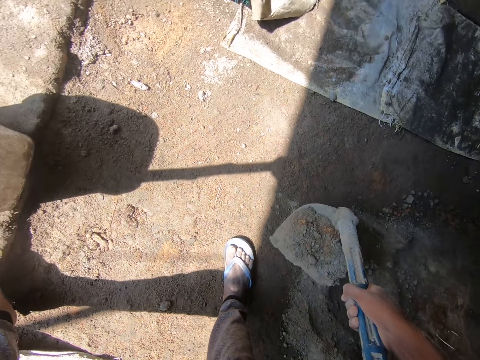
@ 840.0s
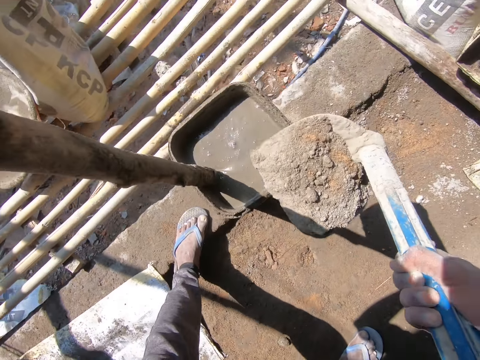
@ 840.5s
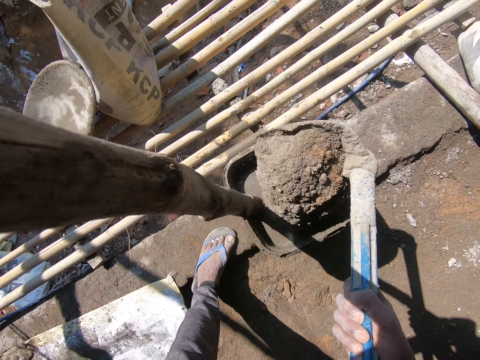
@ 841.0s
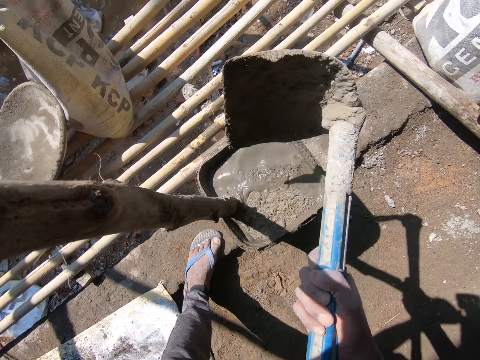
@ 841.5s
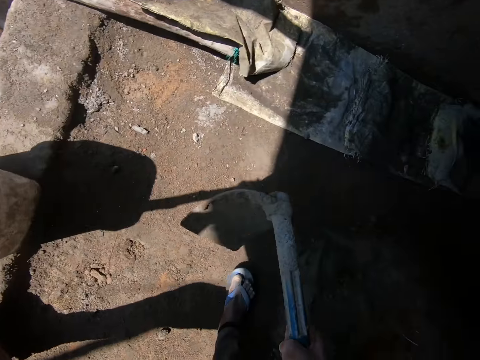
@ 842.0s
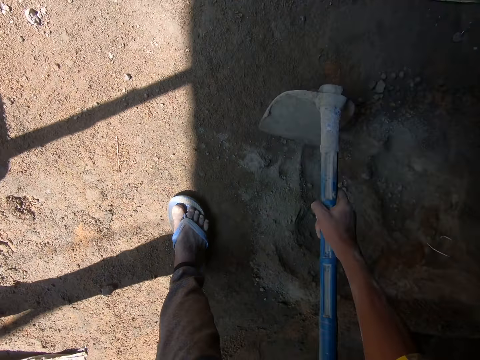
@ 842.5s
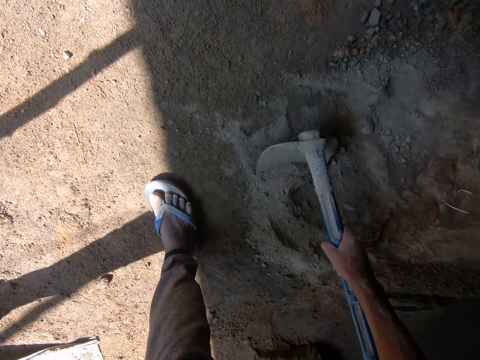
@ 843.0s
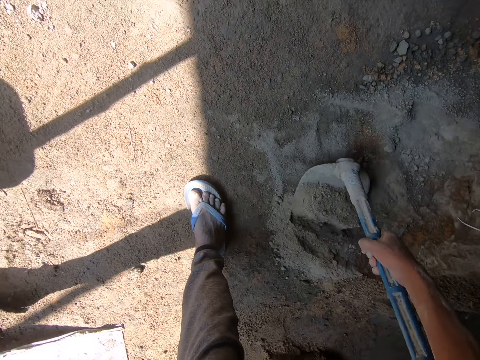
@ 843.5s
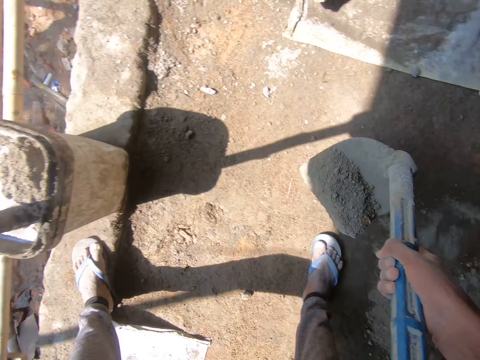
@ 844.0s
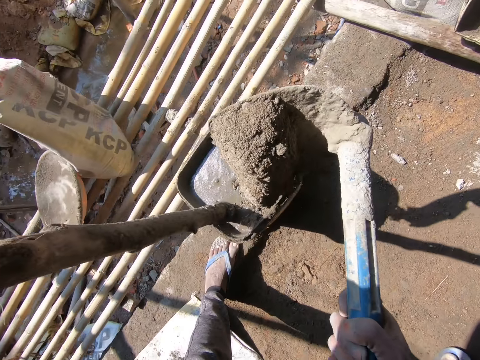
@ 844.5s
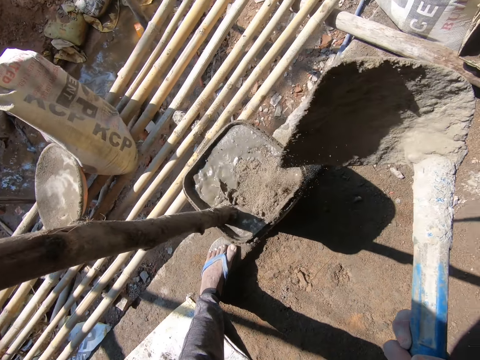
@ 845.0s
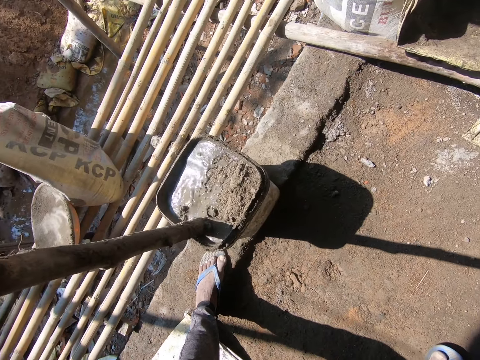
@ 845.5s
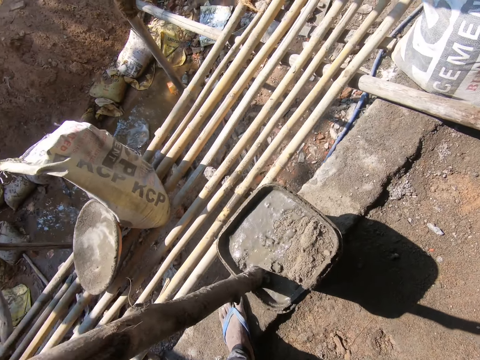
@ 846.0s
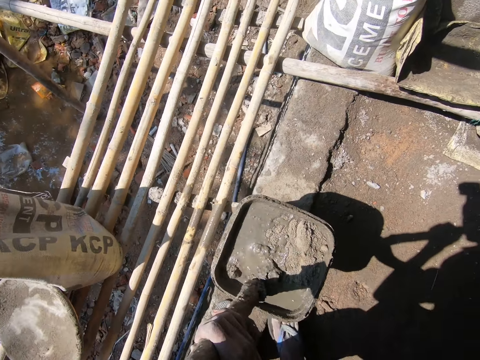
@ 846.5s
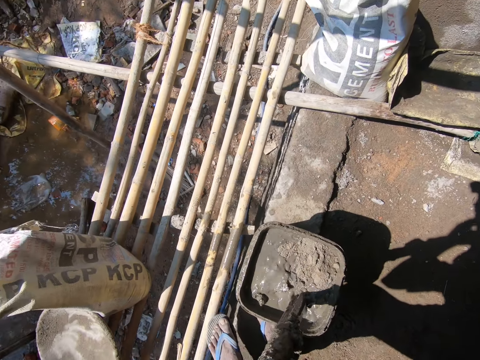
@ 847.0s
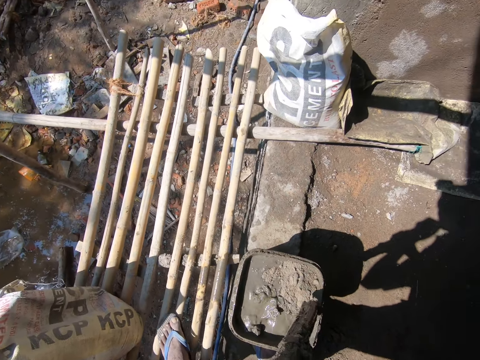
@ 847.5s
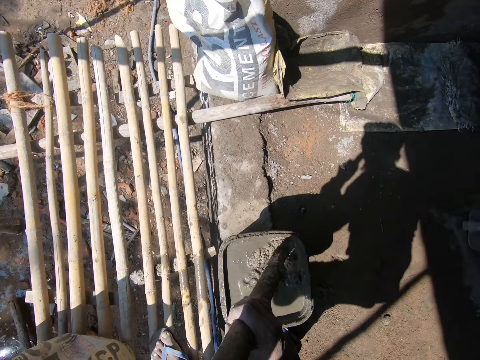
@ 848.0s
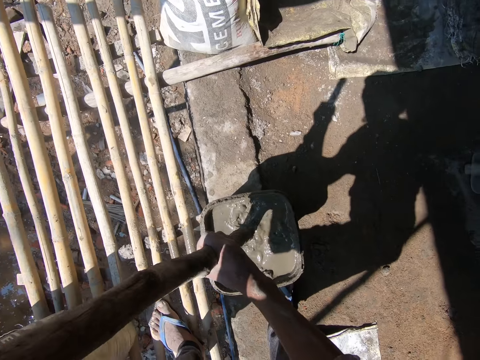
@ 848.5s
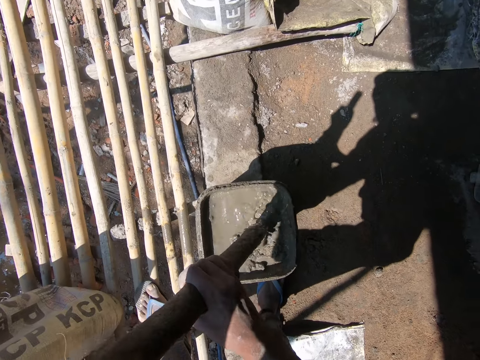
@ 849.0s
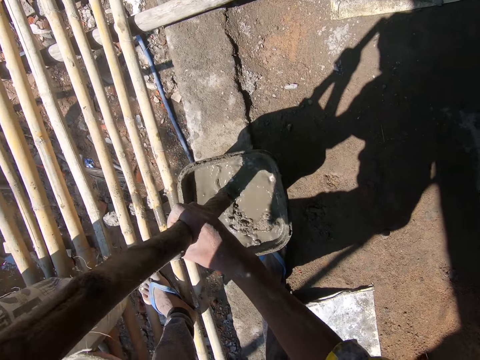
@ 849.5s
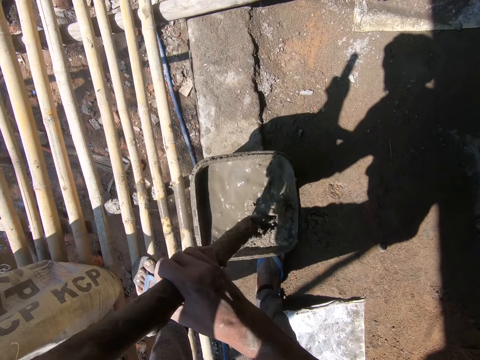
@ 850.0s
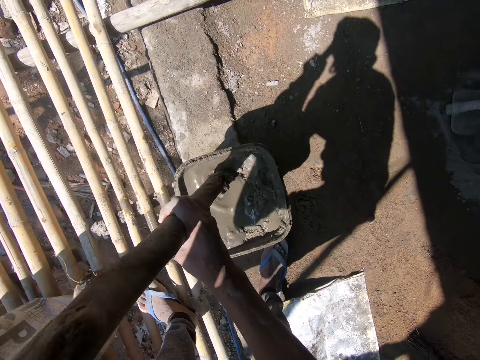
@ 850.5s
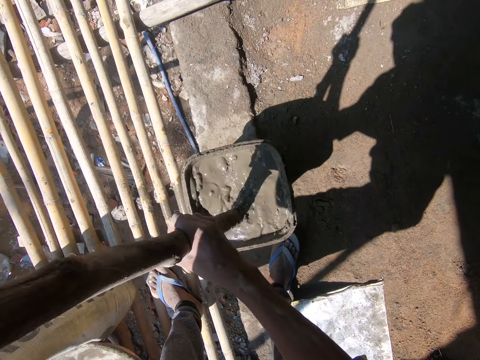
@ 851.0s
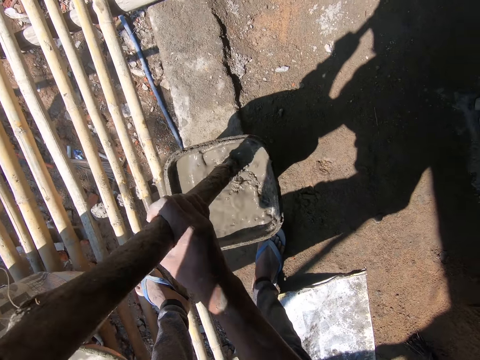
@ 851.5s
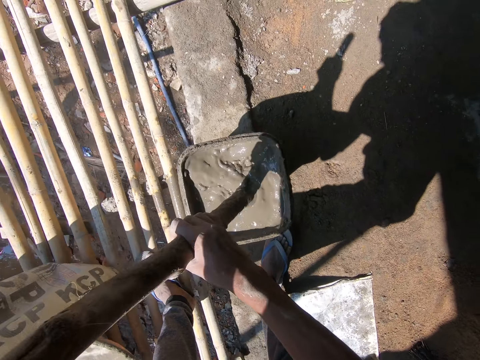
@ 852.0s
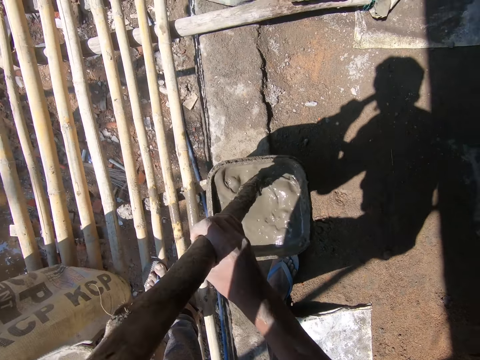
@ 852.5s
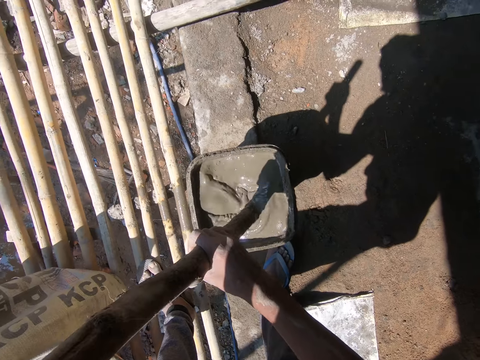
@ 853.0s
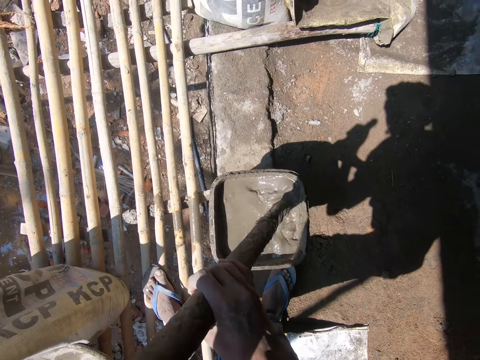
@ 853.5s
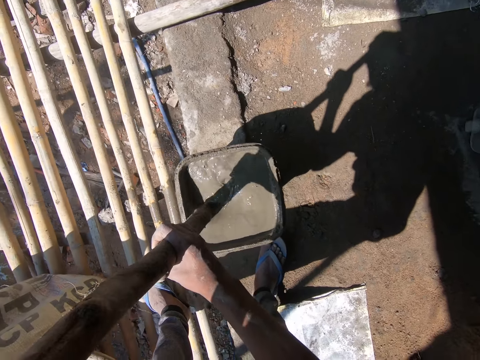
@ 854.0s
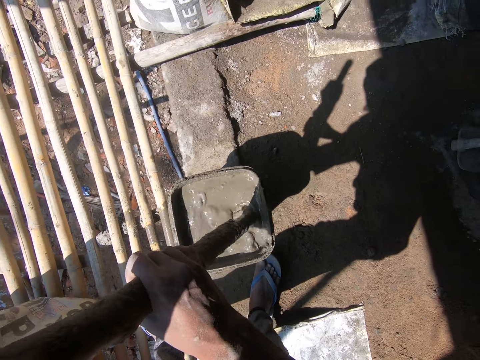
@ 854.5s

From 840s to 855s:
The camera wearer converses with a man. He pours the sand in the bucket with the hoe in his right hand. He scoops sand from the heap of sand with the hoe in his right hand. He pours the sand in the bucket with the hoe in his right hand. He drops the hoe on the ground with his right hand. He mixes the sand with water in the bucket with the stick in his hands. He stirs the concrete.

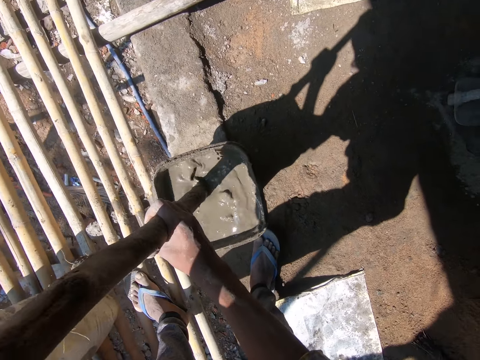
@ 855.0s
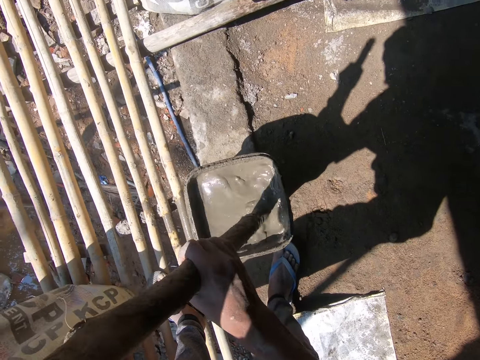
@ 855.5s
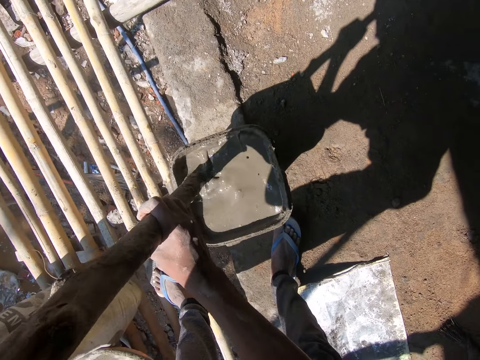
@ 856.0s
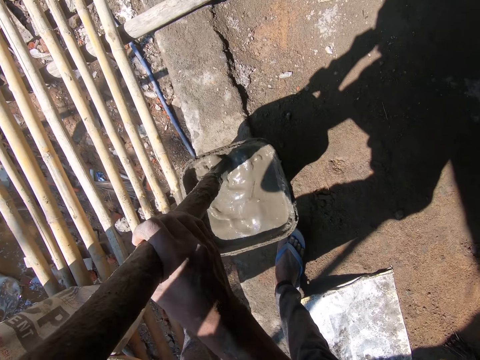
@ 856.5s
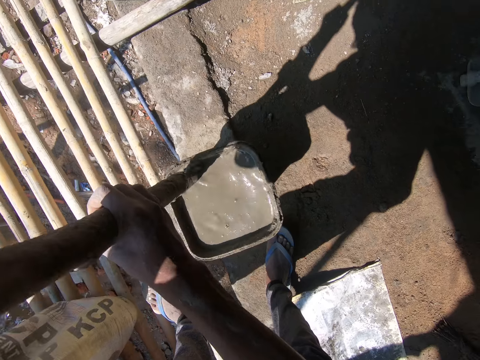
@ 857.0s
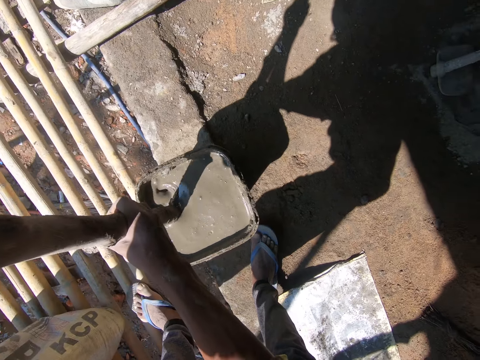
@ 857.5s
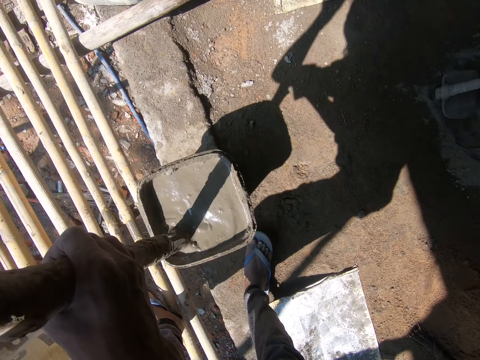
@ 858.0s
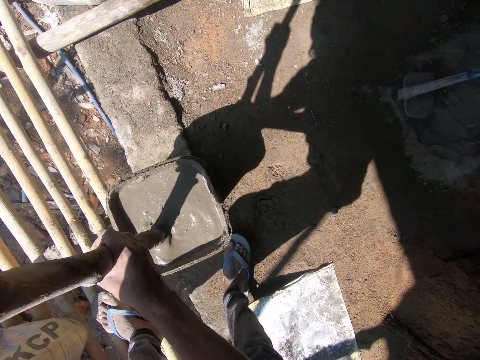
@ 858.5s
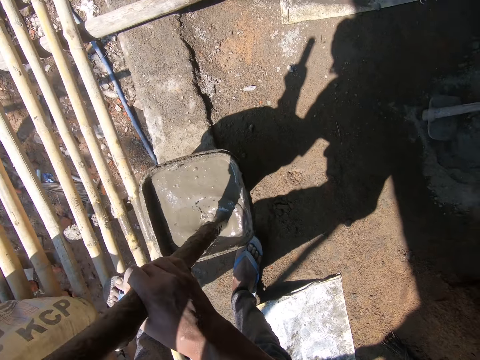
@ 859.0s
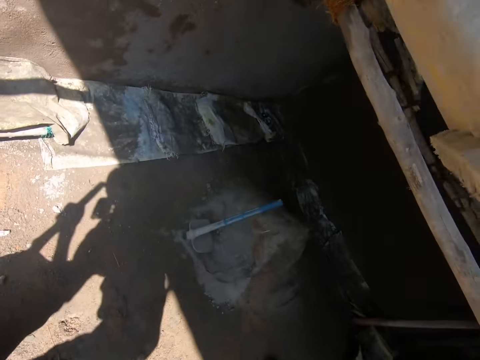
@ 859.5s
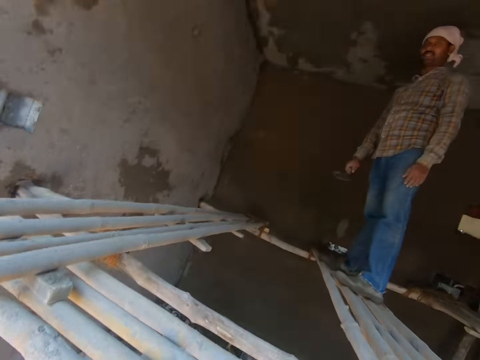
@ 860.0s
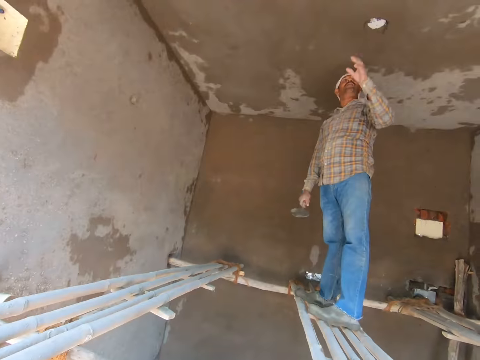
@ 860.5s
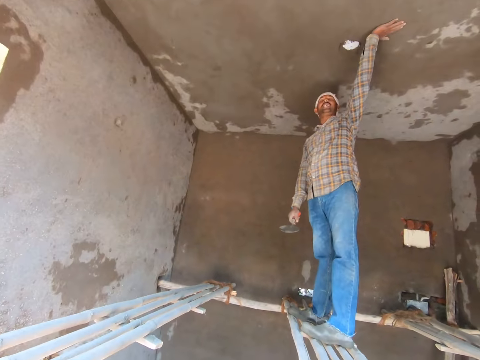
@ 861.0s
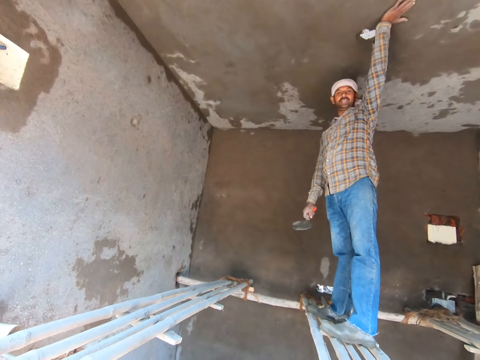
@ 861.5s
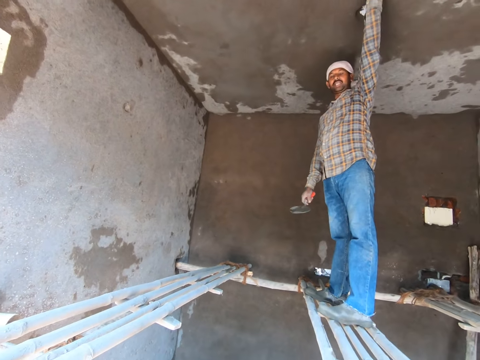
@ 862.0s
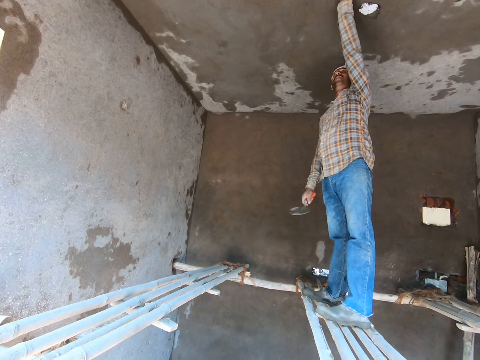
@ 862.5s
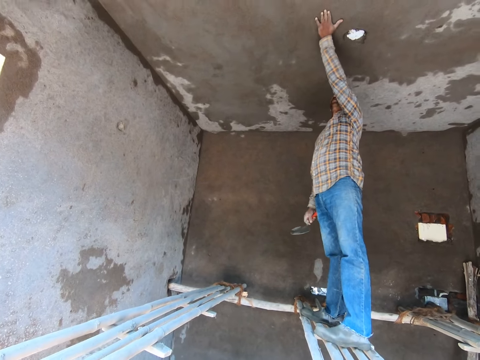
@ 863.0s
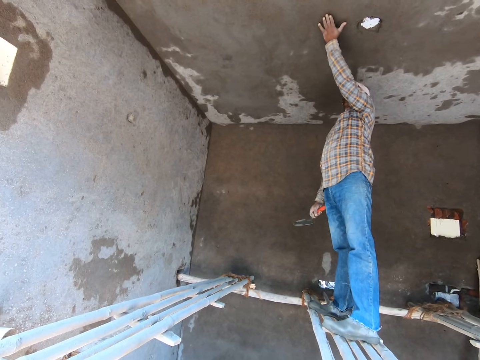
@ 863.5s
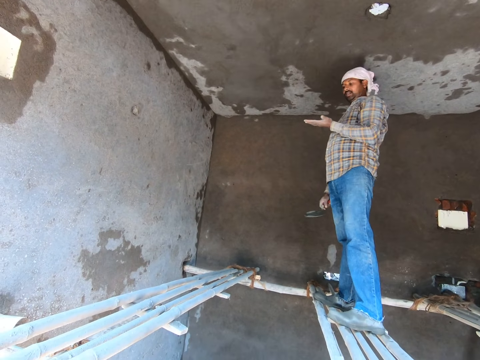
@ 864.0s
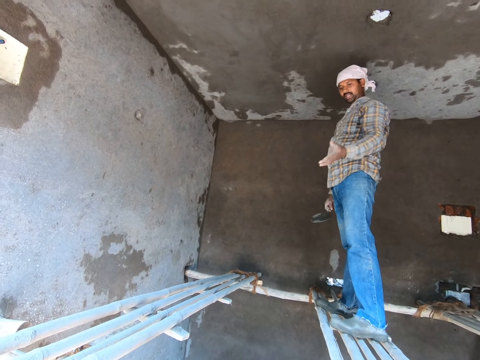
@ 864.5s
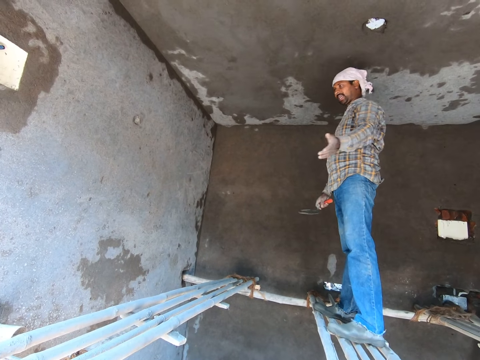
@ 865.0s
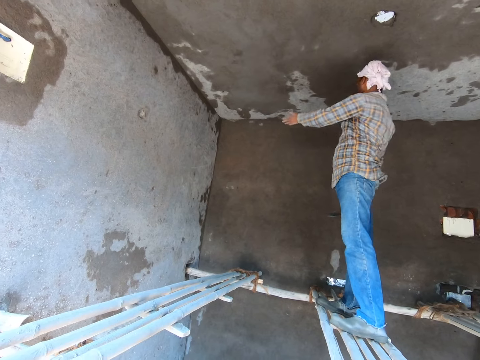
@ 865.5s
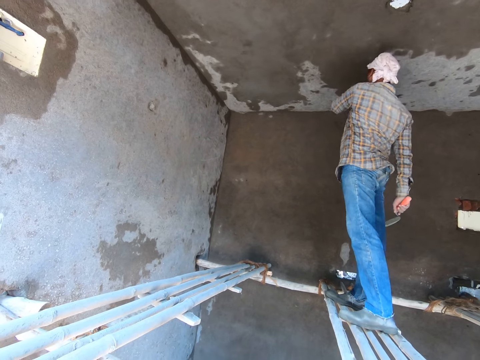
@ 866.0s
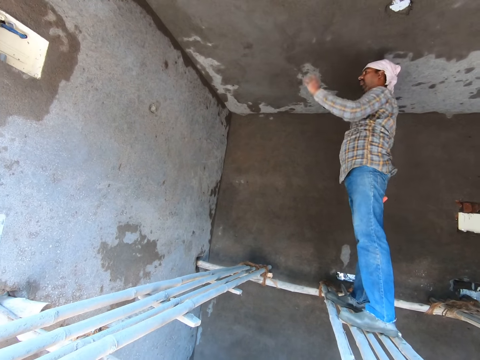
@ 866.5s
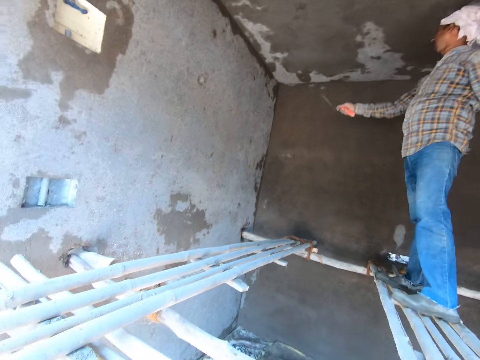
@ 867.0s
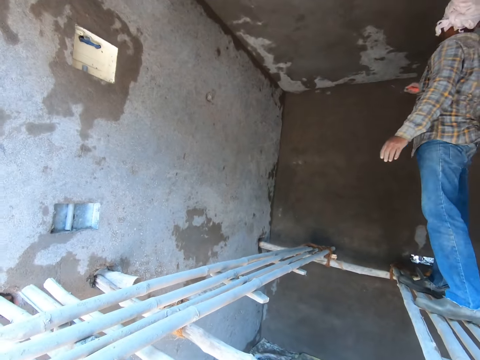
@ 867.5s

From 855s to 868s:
The camera wearer looks around. A man touches a building ceiling with his left hand.
